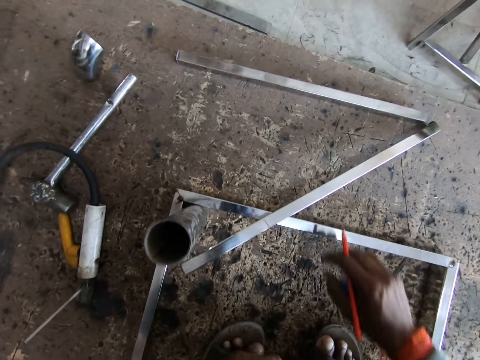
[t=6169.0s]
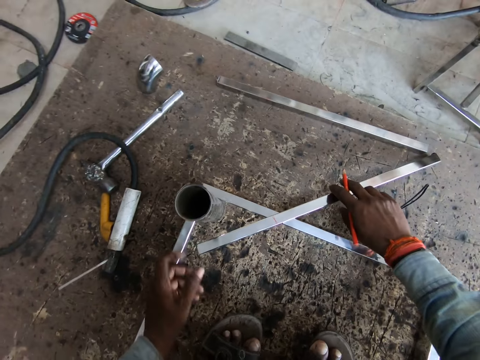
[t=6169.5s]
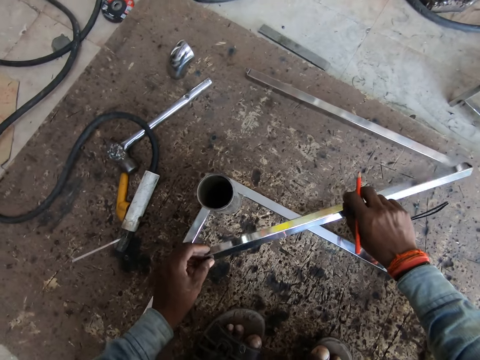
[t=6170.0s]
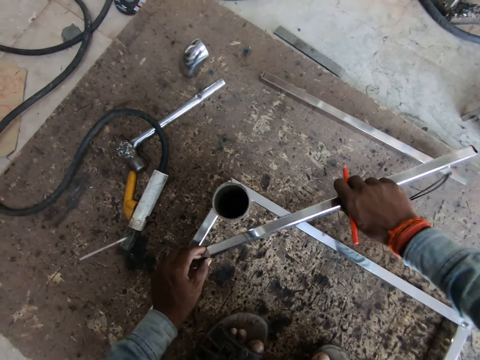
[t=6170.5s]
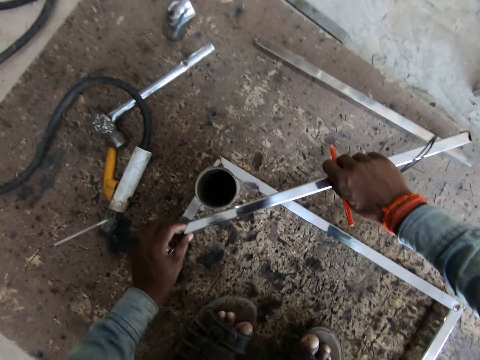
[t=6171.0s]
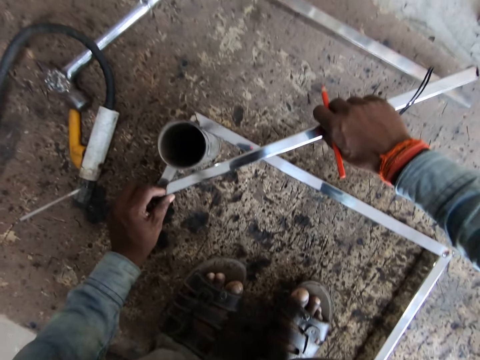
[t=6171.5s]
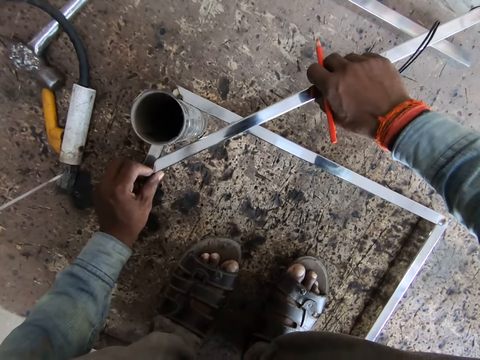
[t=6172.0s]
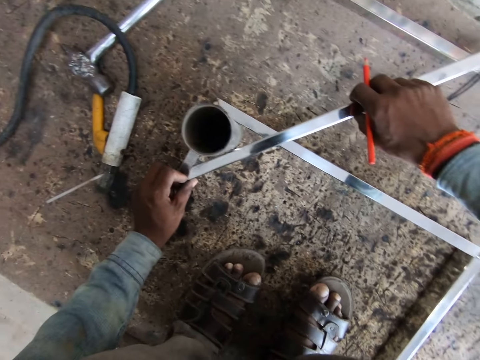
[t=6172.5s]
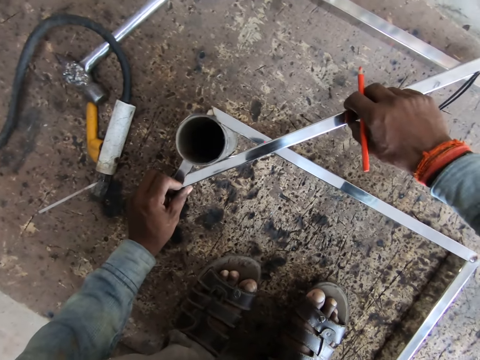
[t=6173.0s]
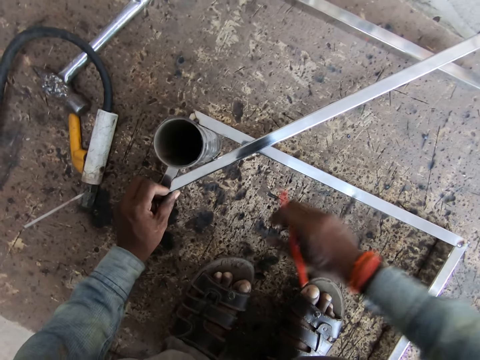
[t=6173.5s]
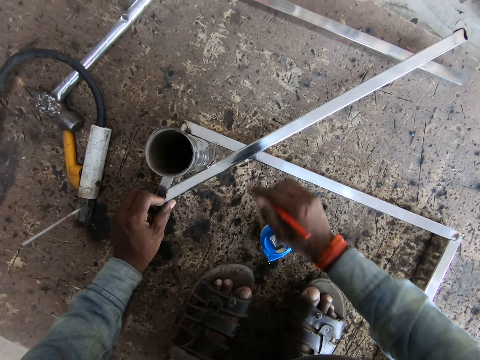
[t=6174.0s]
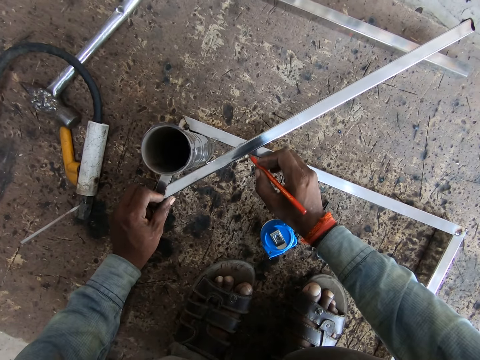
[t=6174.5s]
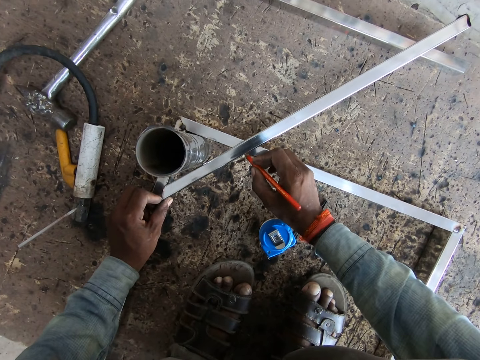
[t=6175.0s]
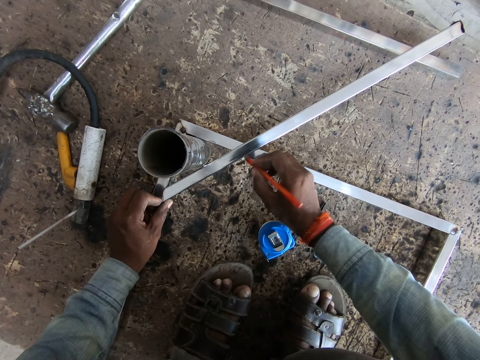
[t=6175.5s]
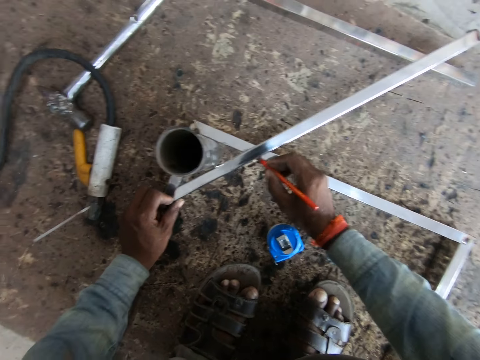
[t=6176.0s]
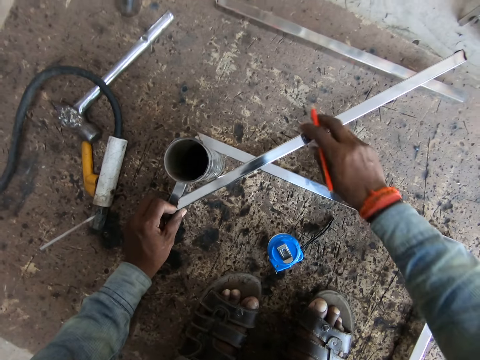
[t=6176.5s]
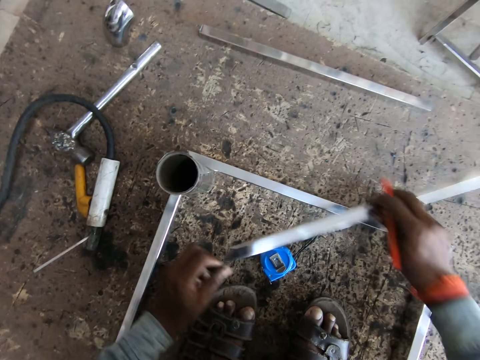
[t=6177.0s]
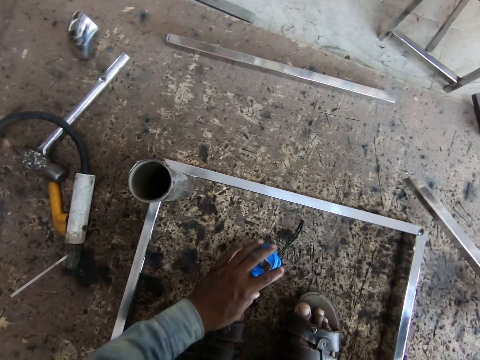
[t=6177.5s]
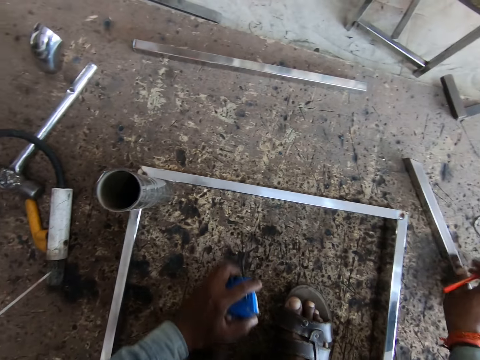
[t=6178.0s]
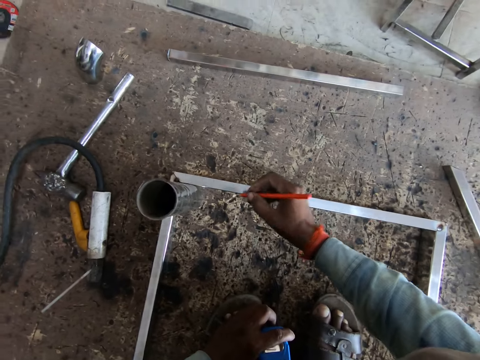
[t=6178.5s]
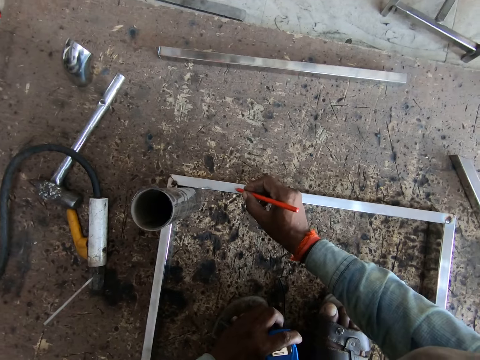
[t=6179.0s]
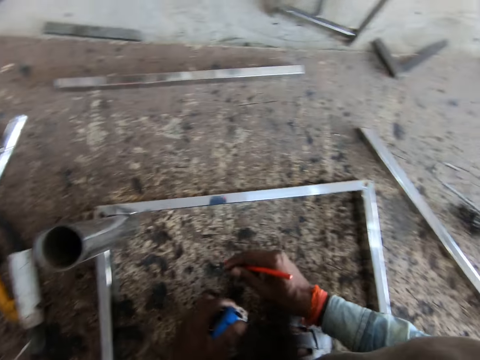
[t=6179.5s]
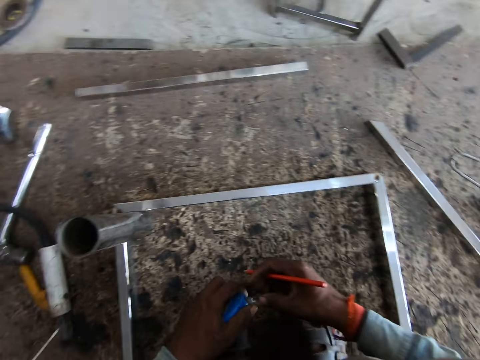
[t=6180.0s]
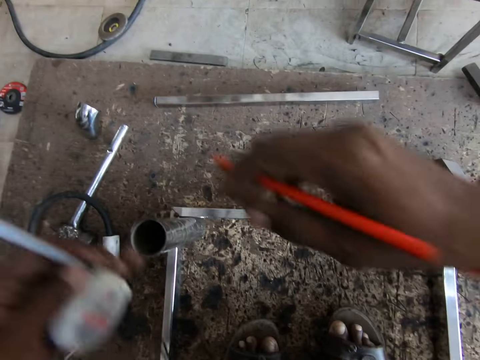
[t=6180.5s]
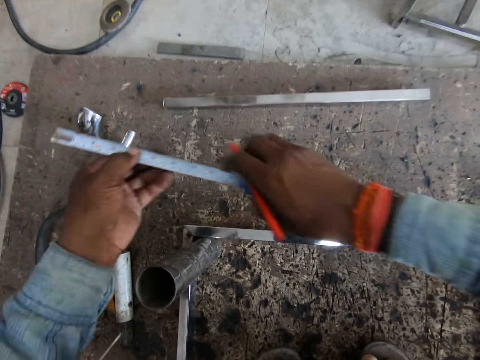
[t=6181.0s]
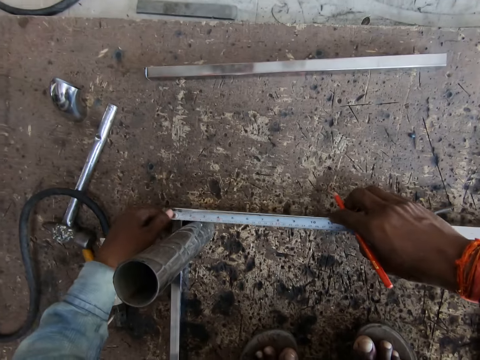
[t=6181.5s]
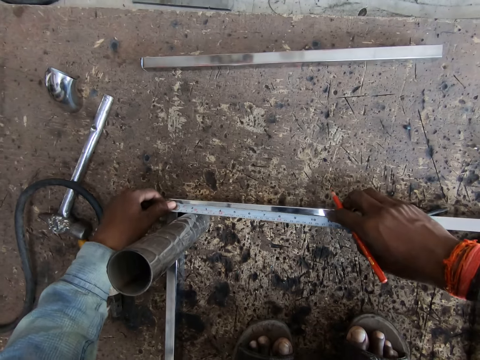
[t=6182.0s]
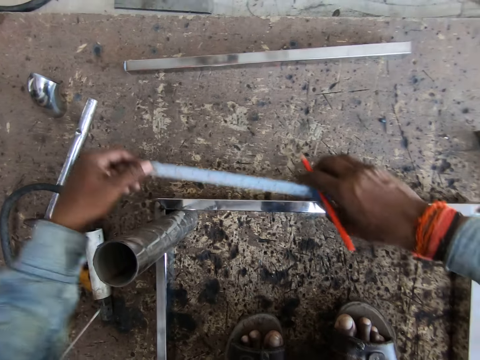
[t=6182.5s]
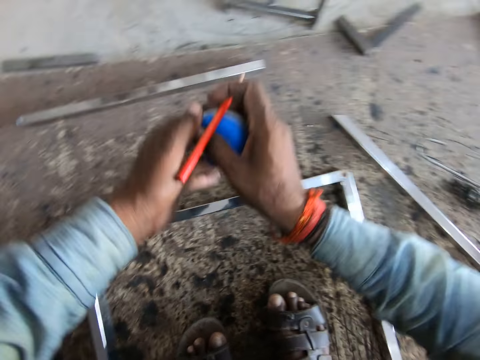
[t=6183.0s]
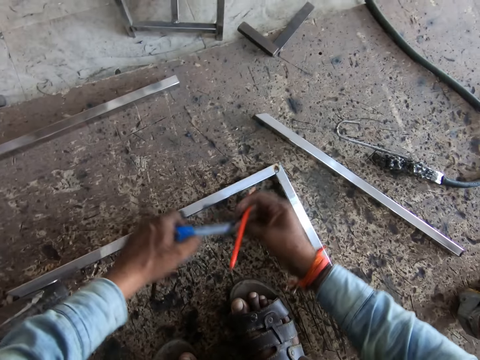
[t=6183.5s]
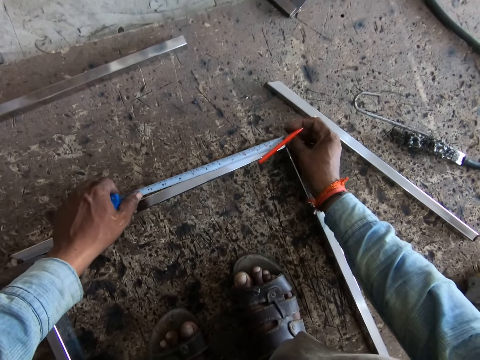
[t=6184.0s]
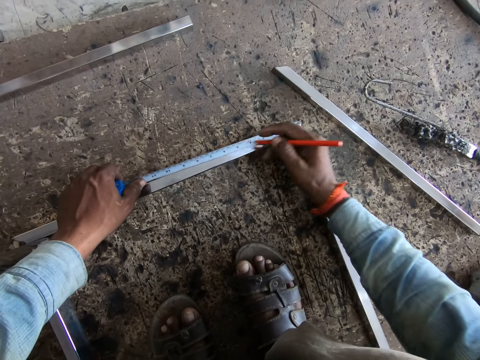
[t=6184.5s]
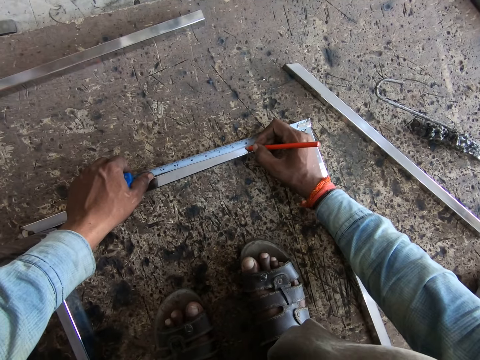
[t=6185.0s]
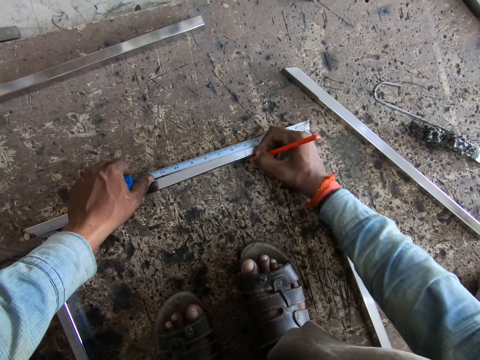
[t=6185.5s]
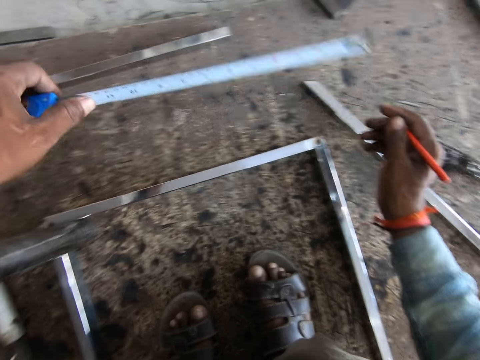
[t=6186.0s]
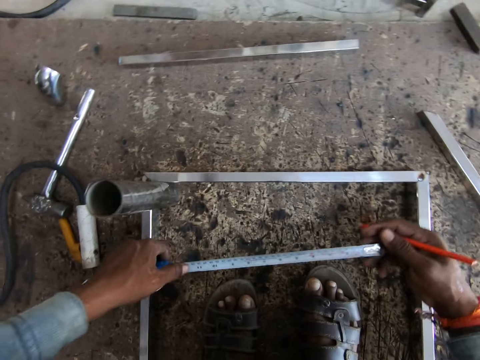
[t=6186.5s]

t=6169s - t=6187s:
The camera wearer places the metal pole across the edge of the metal frame on the work surface with both hands. He holds the metal pole across the edge of the metal frame on the work surface with his left hand. He drops the measuring tape in his right hand on the work surface. He marks the metal pole across the edge of the metal frame in his left hand with the pencil in his right hand. He takes the metal pole from the edge of the metal frame on the work surface with his right hand. He drops the metal pole in his right hand on the work surface. He picks up the measuring tape from the work surface with his left hand. He marks the metal frame on the work surface with the pencil in his right hand. He pulls the tip of the measuring tape in his left hand with his right hand. He passes the measuring tape from his left hand to his right hand. He pulls the tip of the measuring tape in his right hand with his left hand. He measures the metal frame on the work surface with the measuring tape in his hands. He passes the measuring tape from his right hand to his left hand. He pulls the tip of the measuring tape in his left hand with his right hand. He measures the metal frame on the work surface with the measuring tape in his hands. He marks the metal frame on the work surface with the pencil in his right hand.

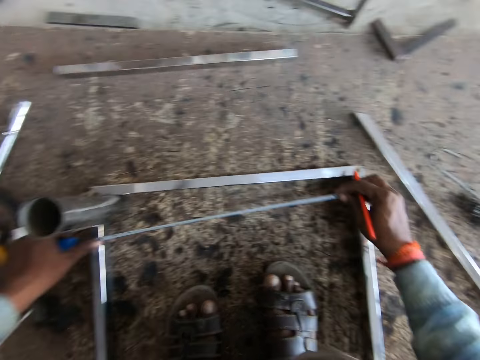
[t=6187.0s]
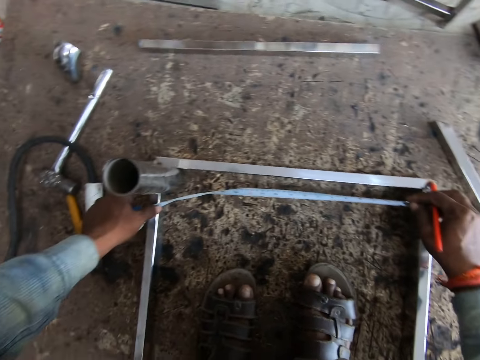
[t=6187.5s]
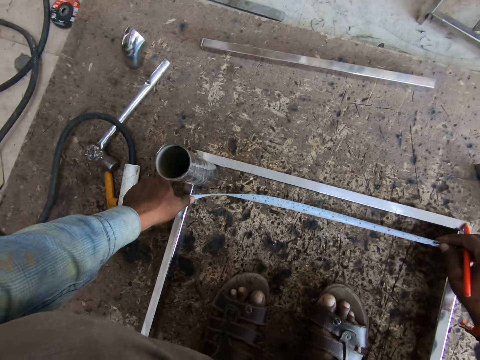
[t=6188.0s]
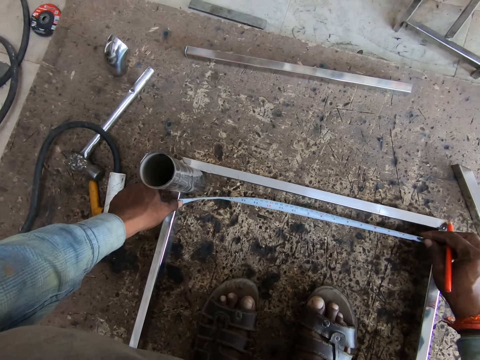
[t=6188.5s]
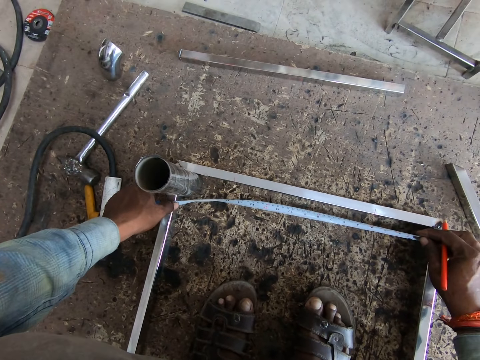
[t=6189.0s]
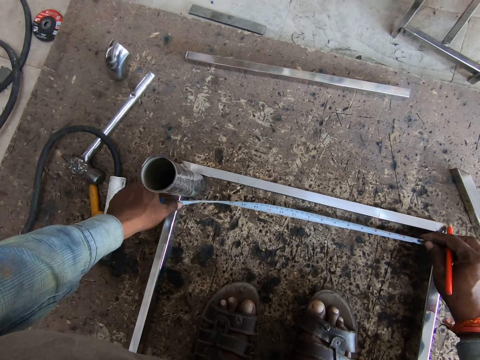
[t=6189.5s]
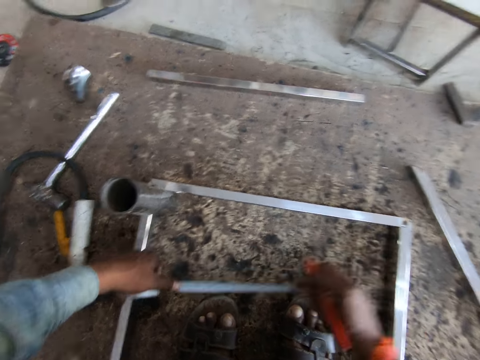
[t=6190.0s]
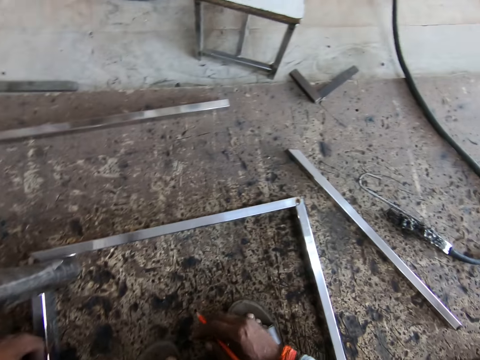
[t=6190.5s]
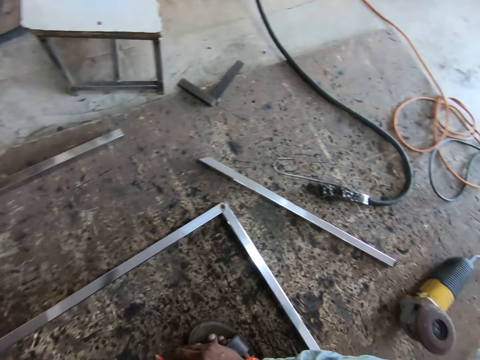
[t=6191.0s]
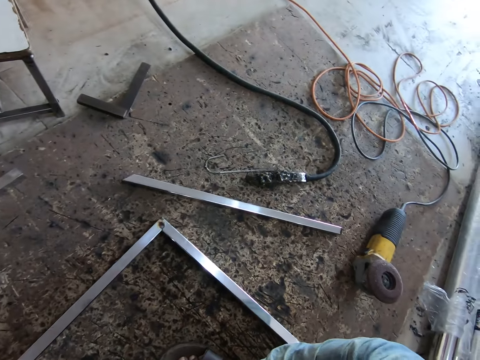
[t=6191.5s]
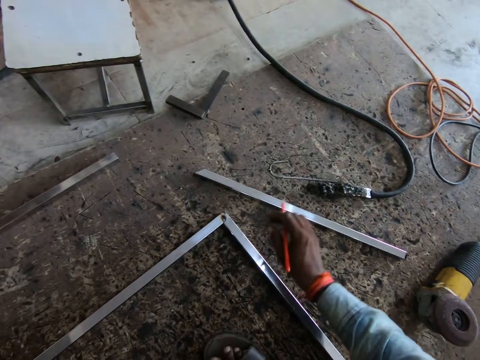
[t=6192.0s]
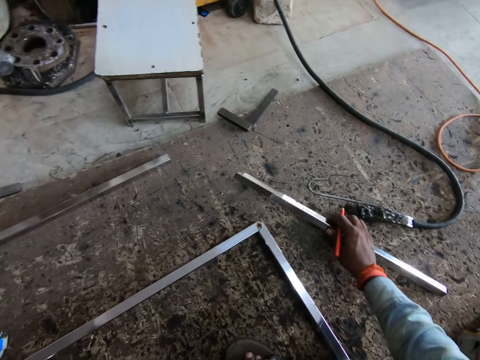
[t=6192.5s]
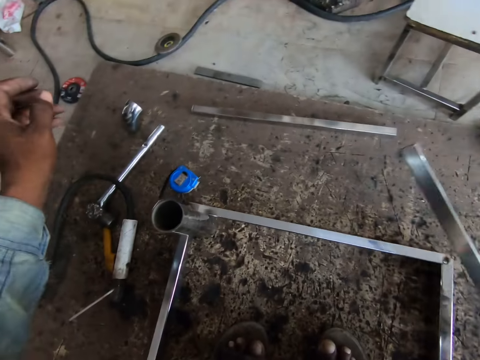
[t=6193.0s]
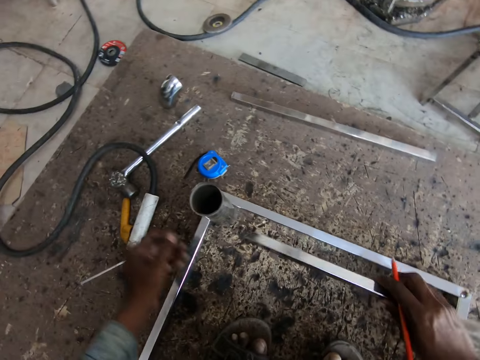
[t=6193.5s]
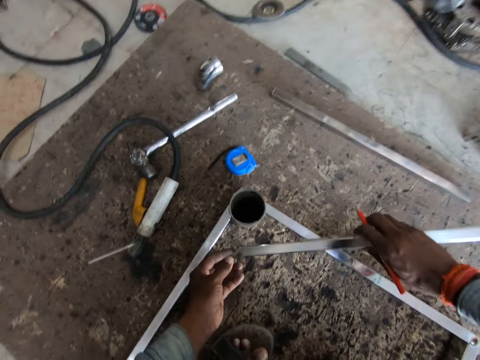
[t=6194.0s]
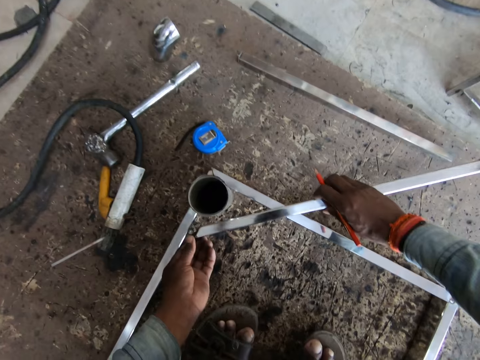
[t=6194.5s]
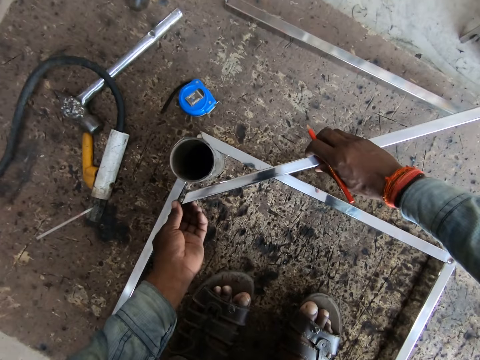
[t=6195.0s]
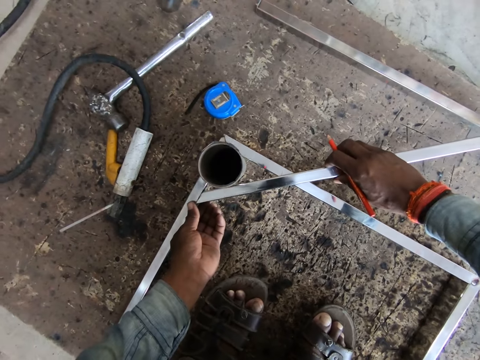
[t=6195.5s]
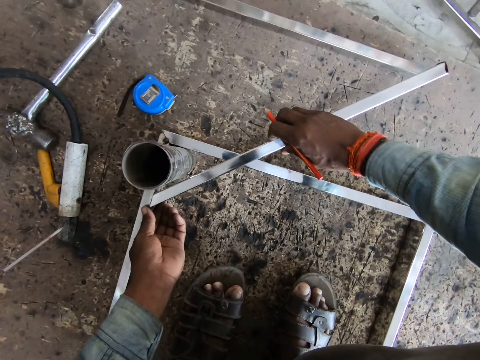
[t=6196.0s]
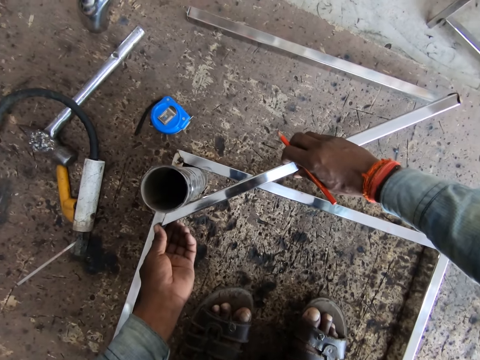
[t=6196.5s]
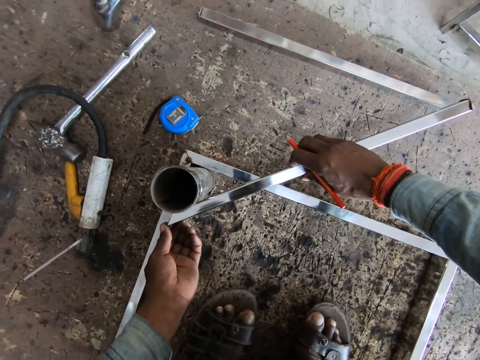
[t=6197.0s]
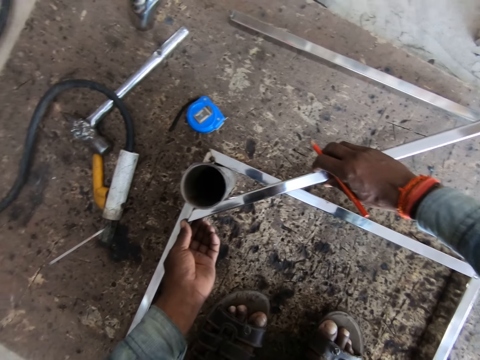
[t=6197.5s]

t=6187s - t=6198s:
The camera wearer measures the metal frame on the work surface with the measuring tape in his hands. He picks up the metal pole from the work surface with his right hand. He places the metal pole across the edge of the metal frame on the work surface with both hands.
